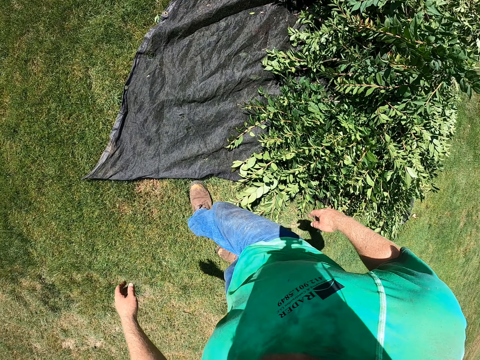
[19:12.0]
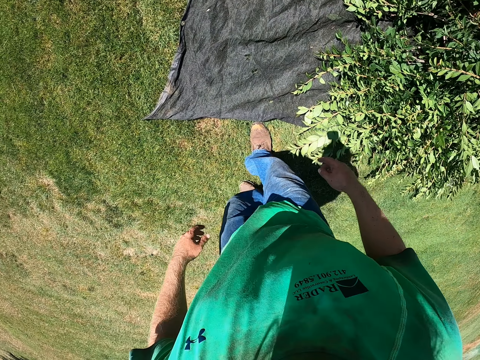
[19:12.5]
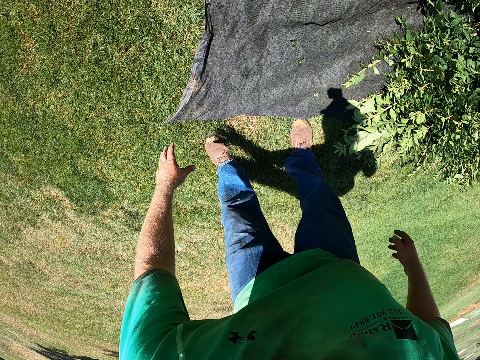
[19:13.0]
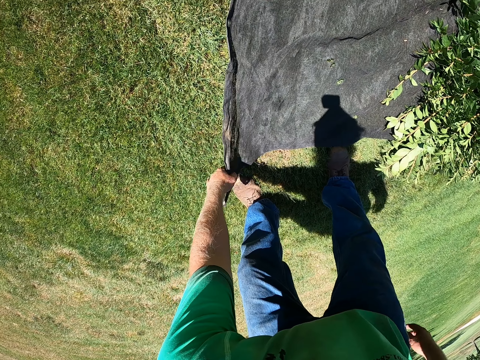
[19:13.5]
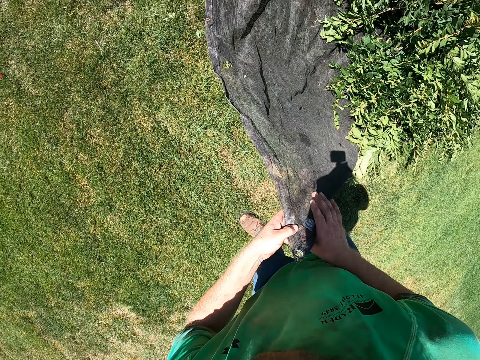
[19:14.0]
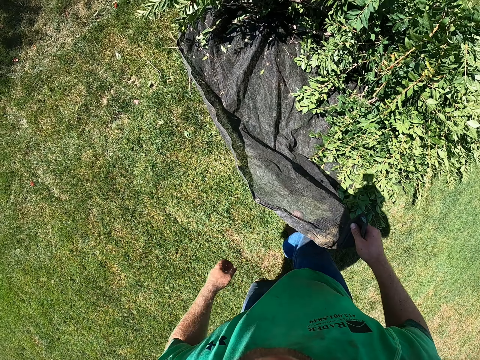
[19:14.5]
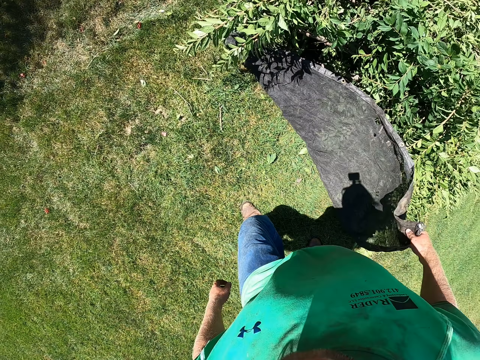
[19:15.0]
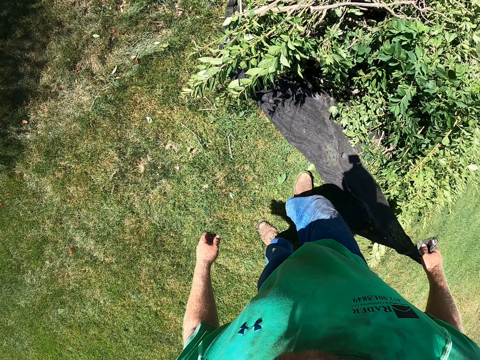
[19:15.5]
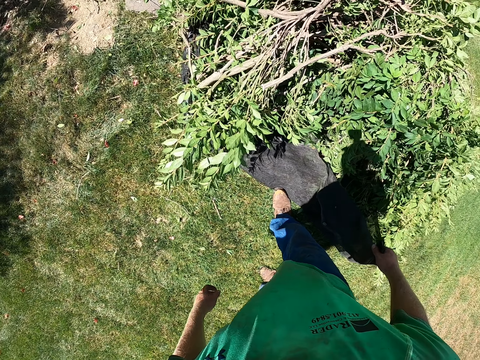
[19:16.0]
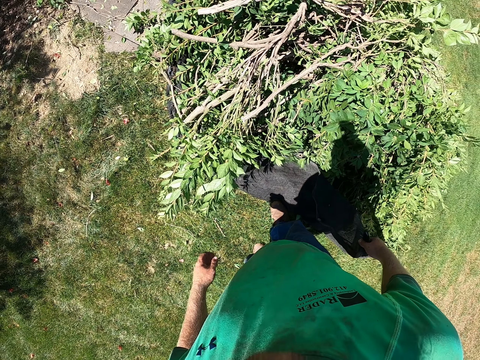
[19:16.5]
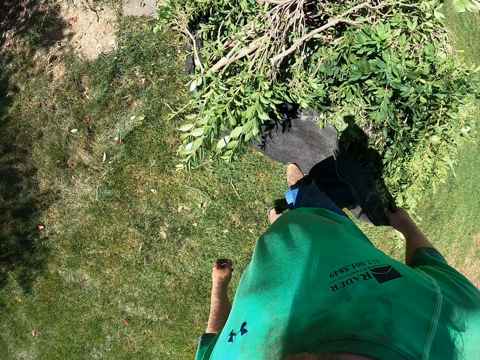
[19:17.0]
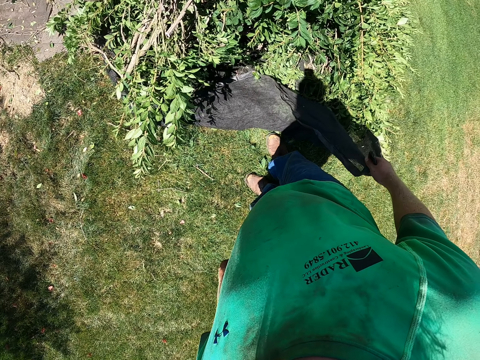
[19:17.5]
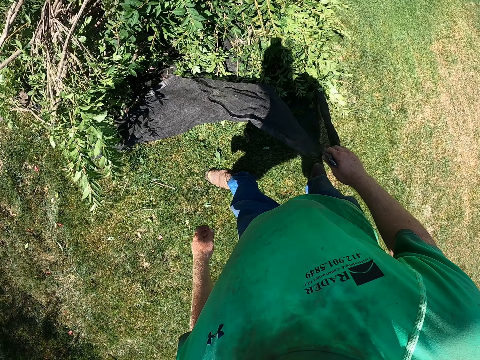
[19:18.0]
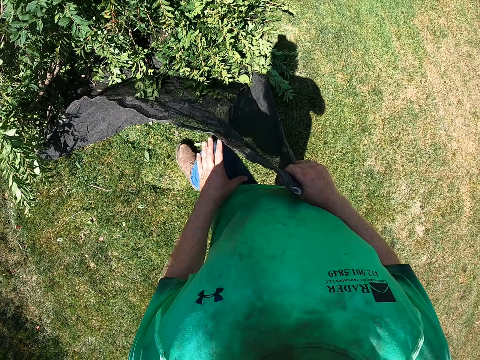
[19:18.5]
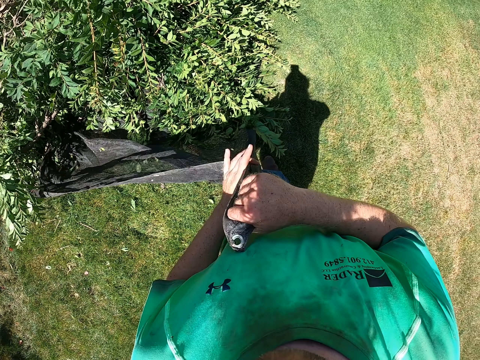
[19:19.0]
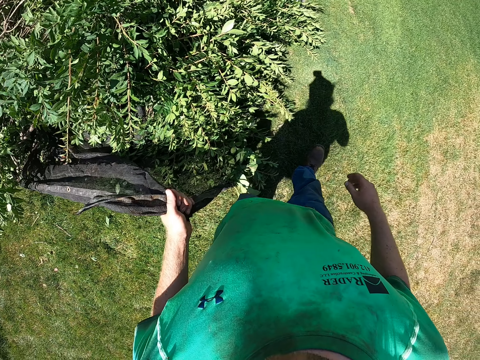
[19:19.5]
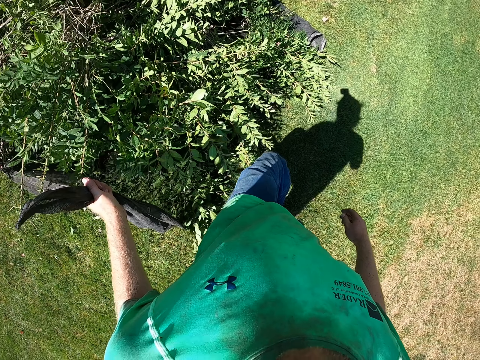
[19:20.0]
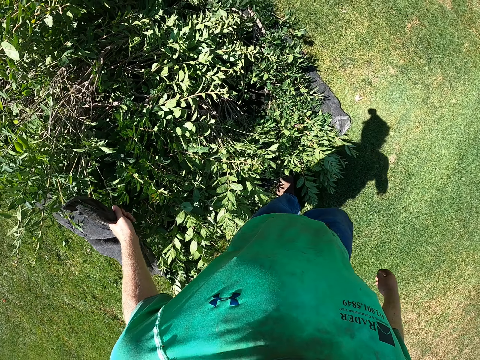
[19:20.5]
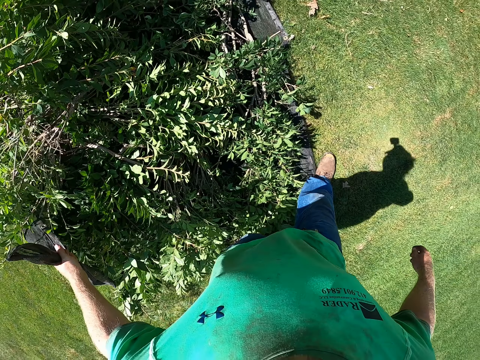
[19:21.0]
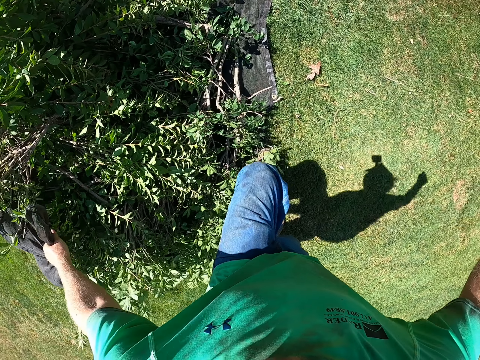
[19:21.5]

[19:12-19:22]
The camera wearer picks the net from the ground with his left hand. He folds a piece of cloth all round the branches. He passes the net from his left hand to his right hand. He passes the net from his right hand to his left hand.

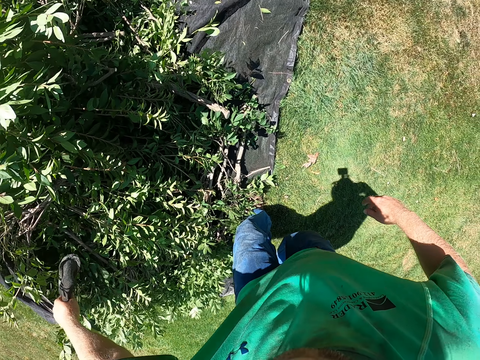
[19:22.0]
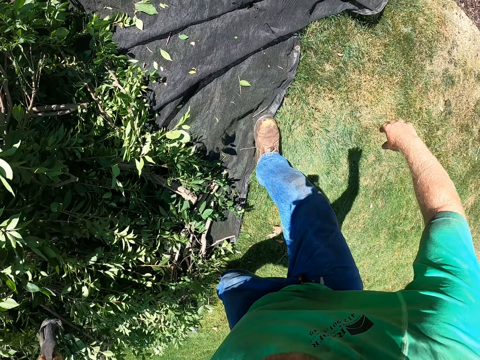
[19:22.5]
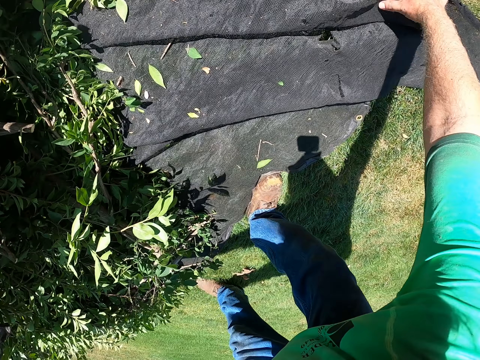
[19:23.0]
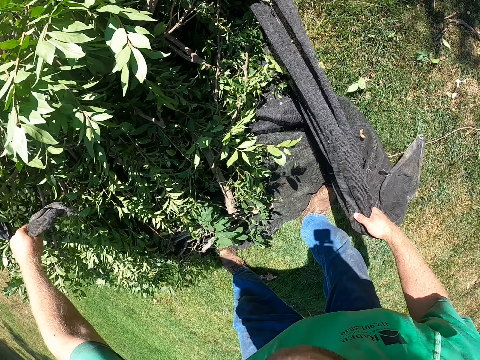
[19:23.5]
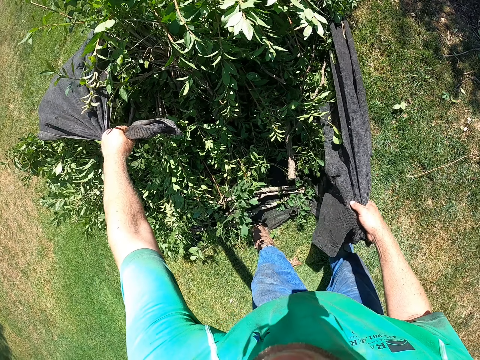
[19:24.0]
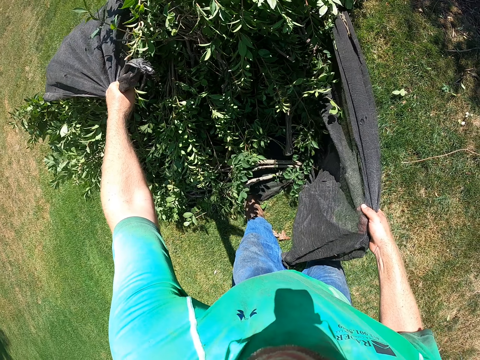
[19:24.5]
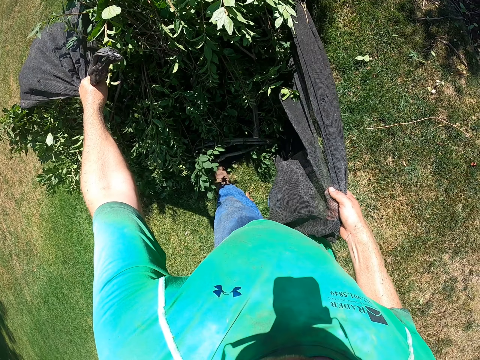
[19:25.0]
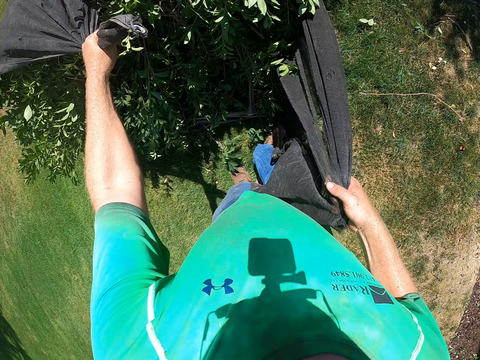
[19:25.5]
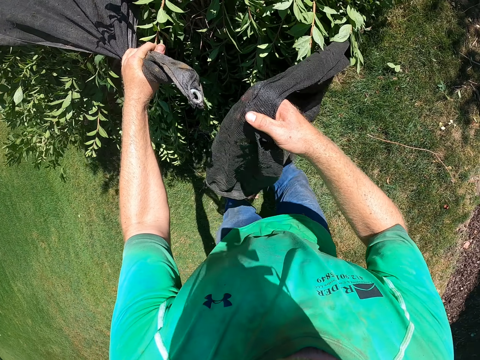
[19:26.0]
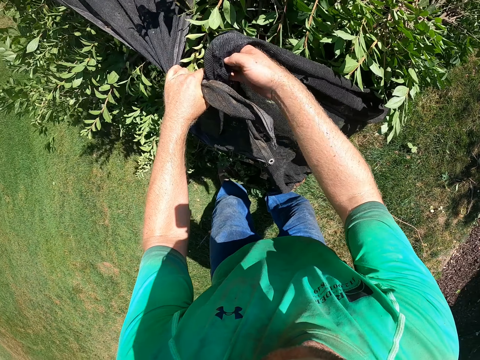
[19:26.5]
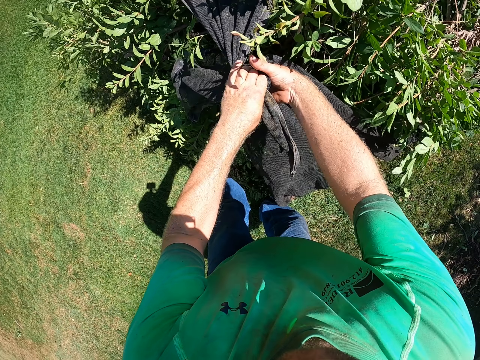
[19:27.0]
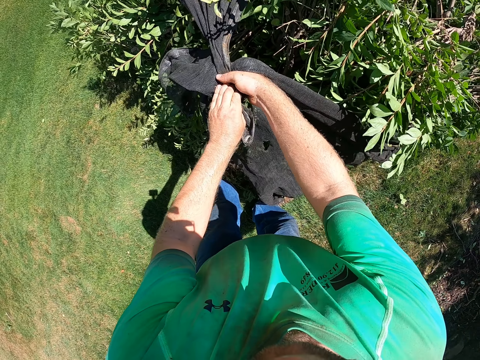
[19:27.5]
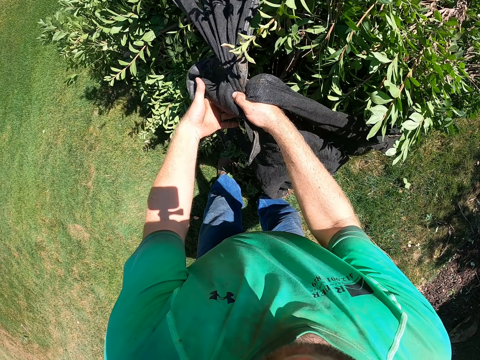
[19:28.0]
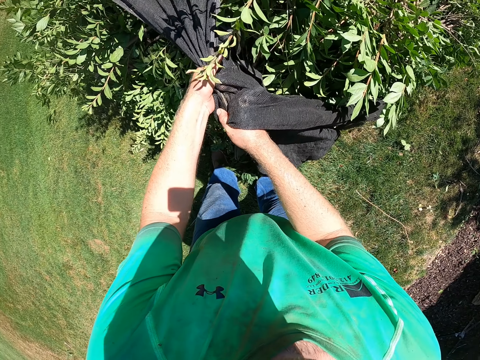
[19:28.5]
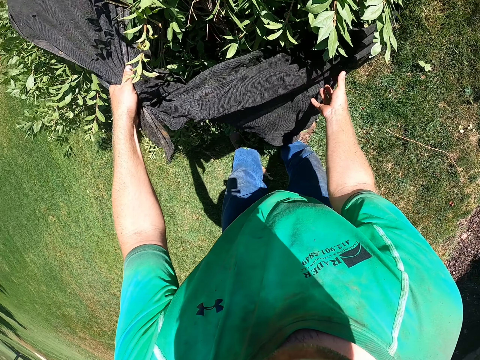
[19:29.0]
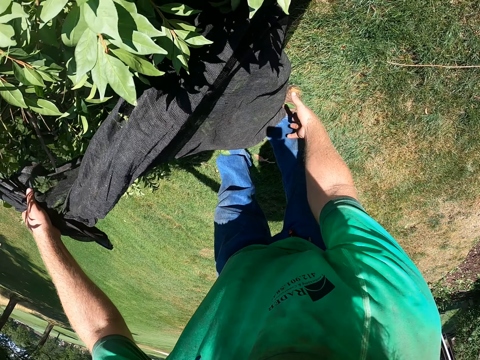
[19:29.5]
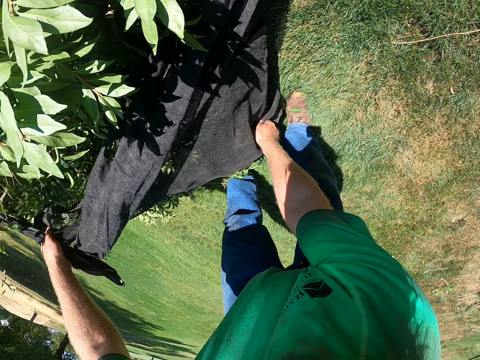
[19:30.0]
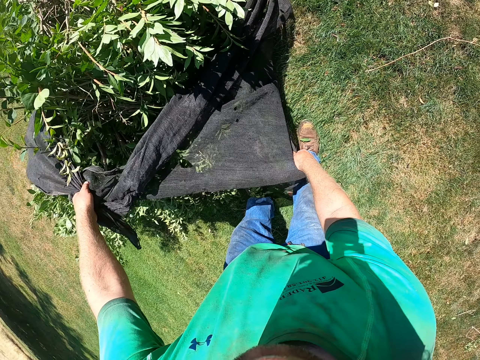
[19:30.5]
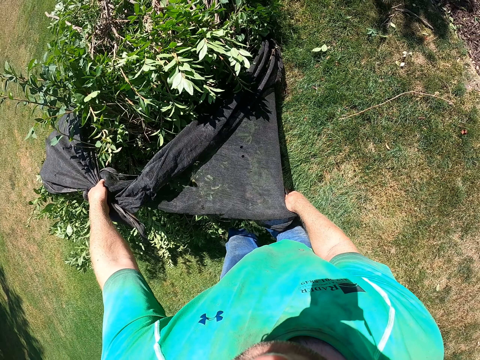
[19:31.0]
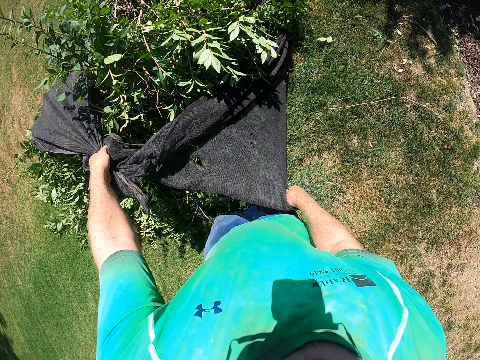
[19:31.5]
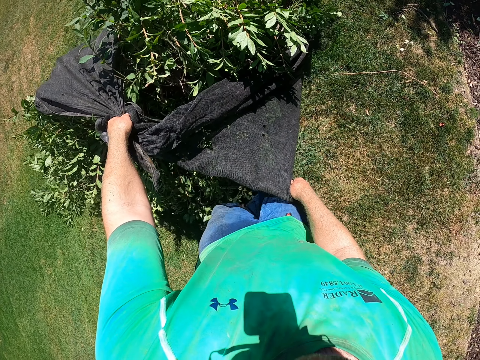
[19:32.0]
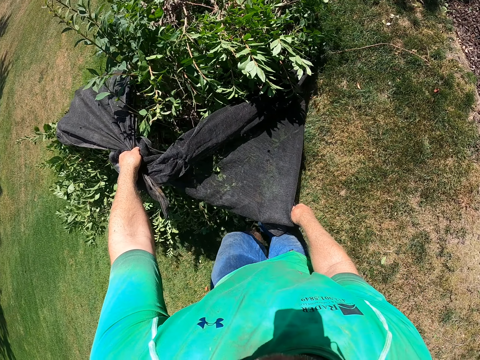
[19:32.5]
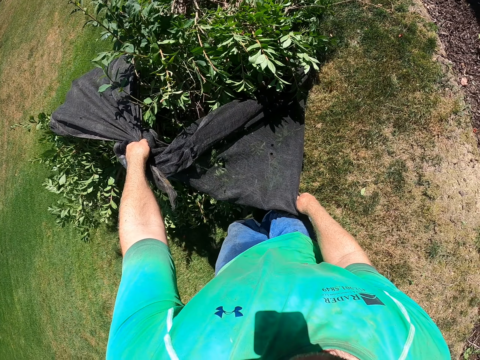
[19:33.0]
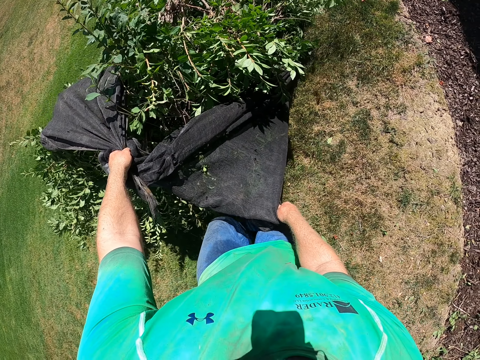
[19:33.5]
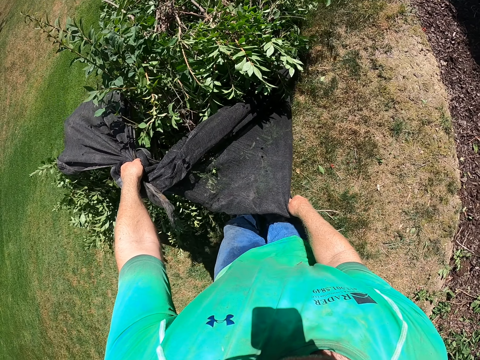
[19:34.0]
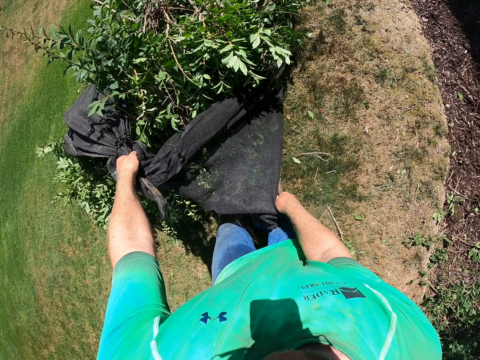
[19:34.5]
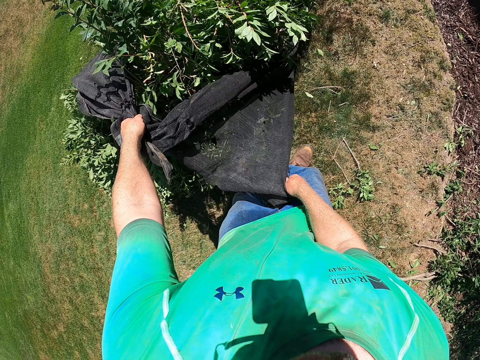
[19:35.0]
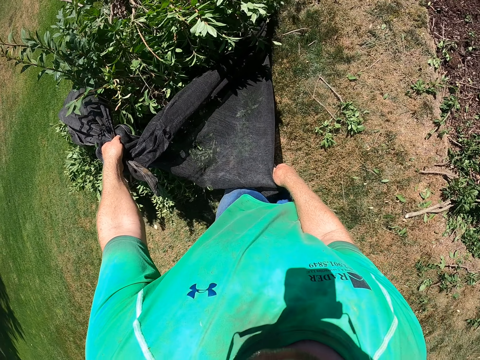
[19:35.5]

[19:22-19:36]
The camera wearer picks the net from the ground with his right hand. He pulls the net on the ground with both hands. He holds the cloth on the branches with both hands. He pulls the branches on the ground.

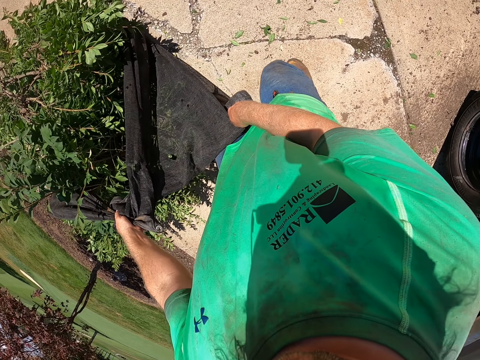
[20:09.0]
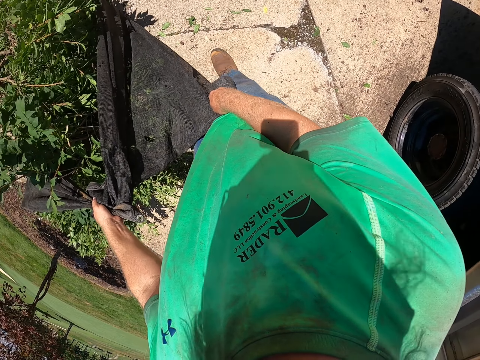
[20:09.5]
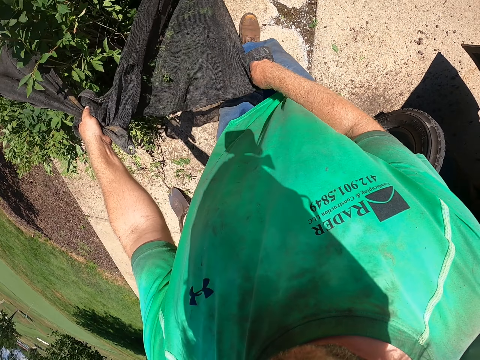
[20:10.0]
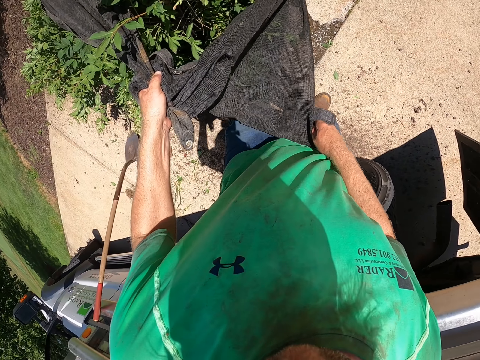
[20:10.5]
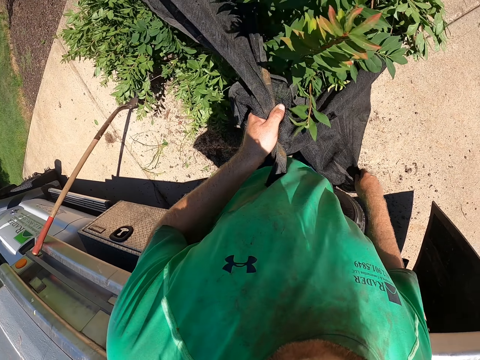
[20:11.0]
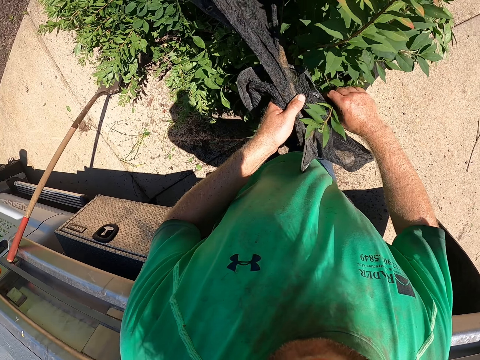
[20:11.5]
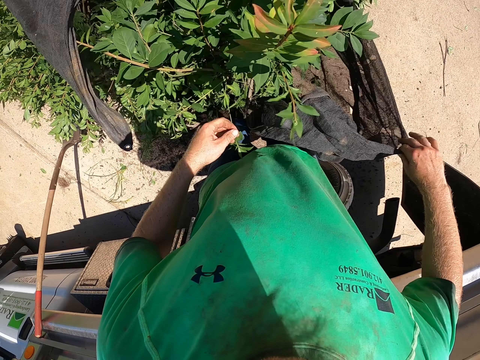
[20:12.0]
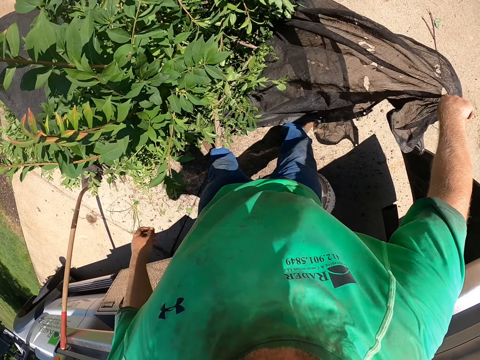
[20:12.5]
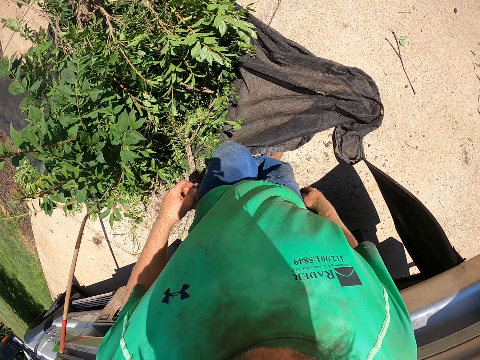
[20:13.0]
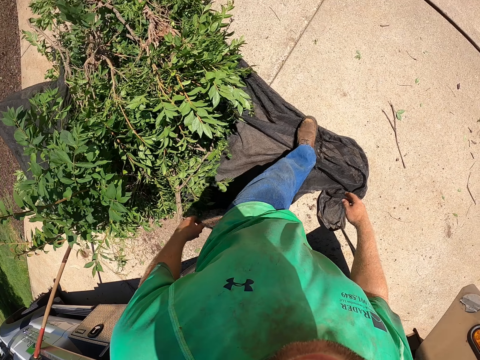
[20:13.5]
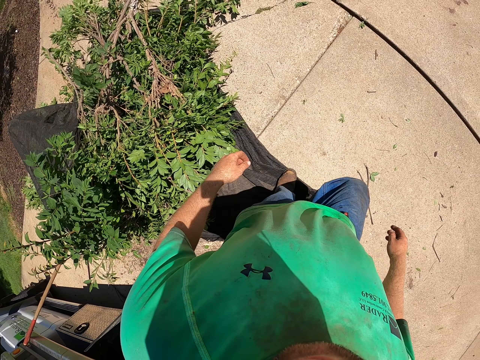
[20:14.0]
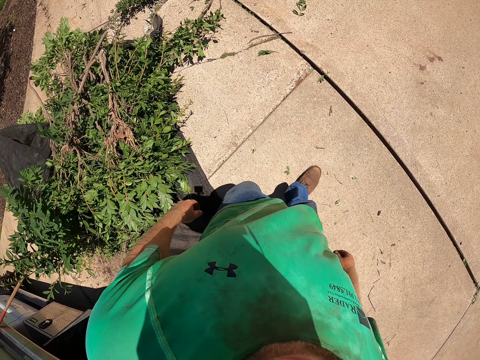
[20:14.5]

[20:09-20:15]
The camera wearer removes the hand from the branches. They drop the net on the ground with both hands. They walk in the compound.
